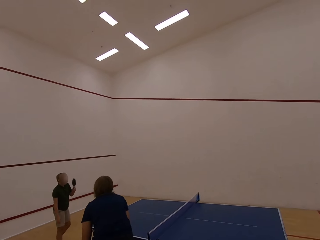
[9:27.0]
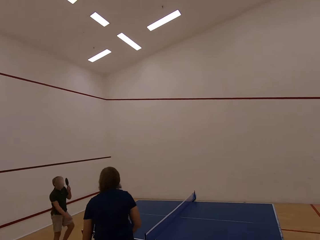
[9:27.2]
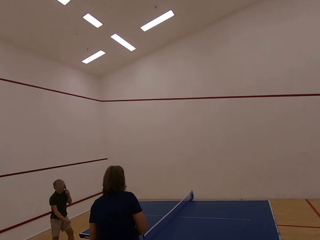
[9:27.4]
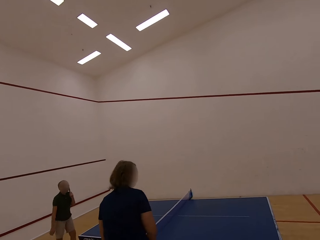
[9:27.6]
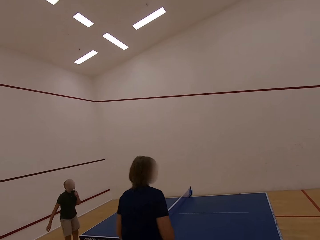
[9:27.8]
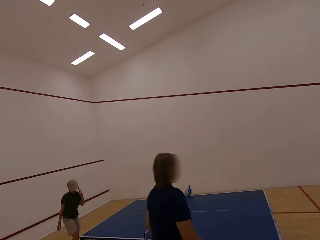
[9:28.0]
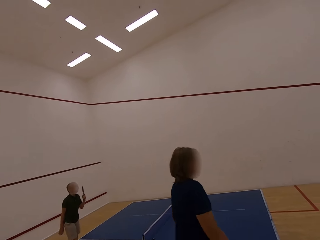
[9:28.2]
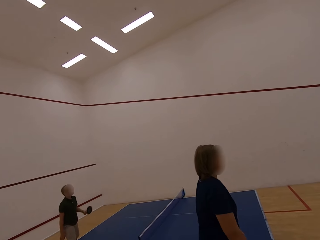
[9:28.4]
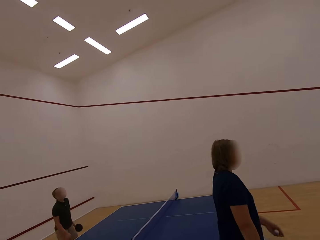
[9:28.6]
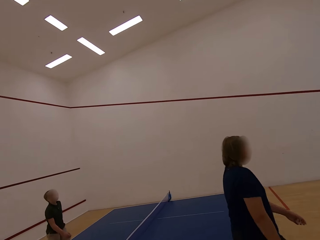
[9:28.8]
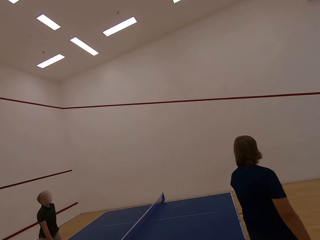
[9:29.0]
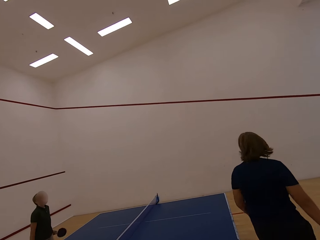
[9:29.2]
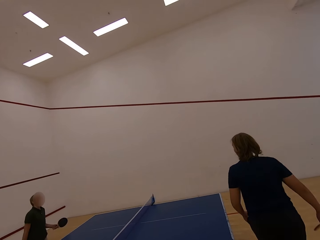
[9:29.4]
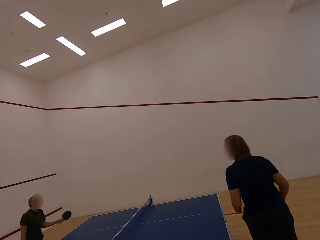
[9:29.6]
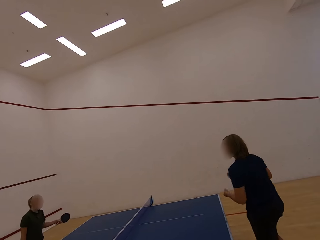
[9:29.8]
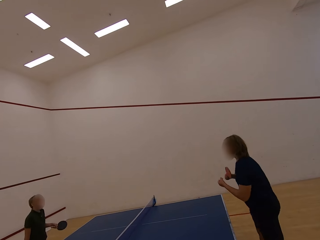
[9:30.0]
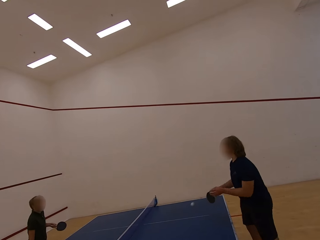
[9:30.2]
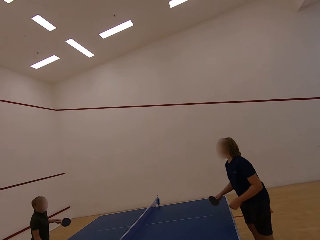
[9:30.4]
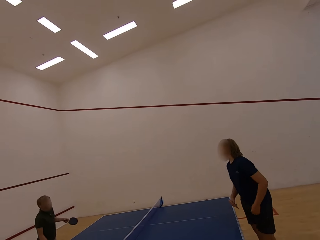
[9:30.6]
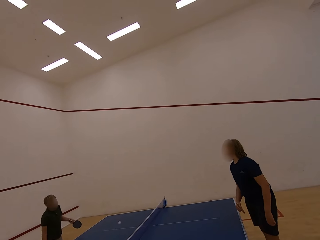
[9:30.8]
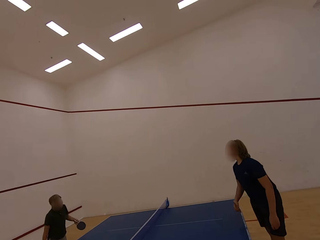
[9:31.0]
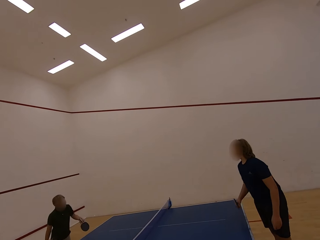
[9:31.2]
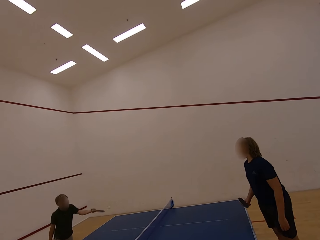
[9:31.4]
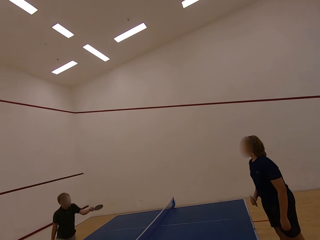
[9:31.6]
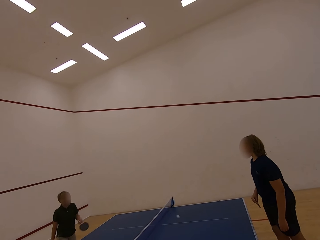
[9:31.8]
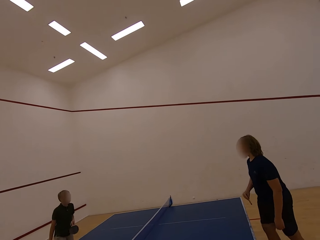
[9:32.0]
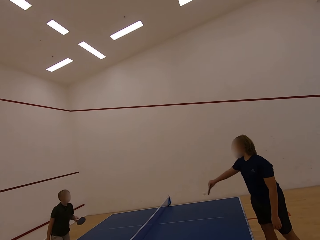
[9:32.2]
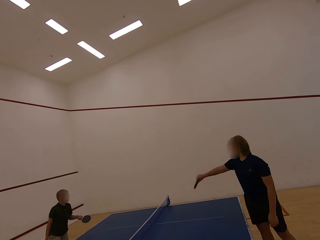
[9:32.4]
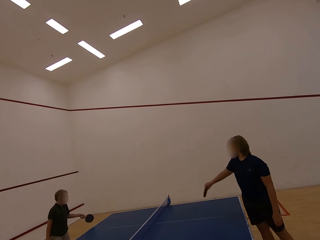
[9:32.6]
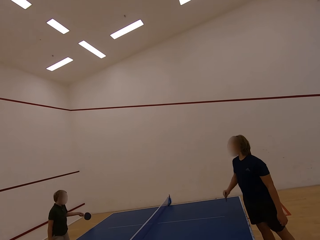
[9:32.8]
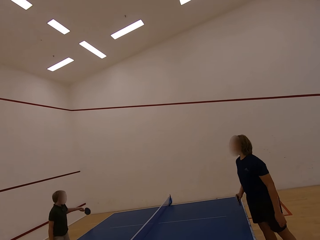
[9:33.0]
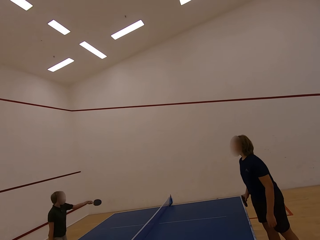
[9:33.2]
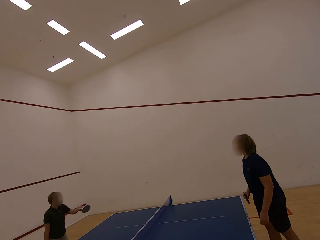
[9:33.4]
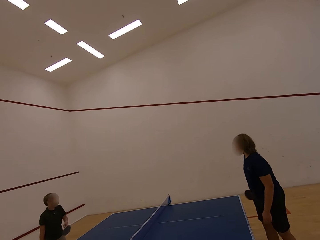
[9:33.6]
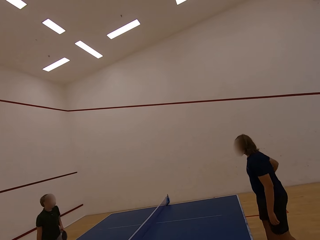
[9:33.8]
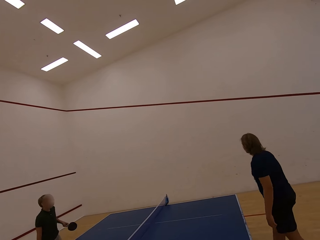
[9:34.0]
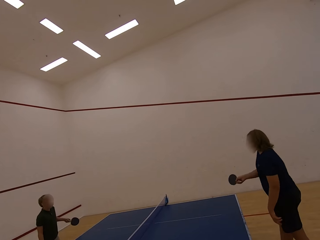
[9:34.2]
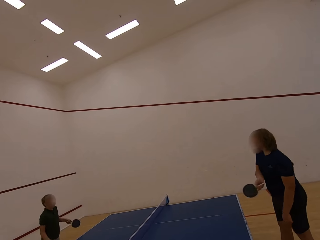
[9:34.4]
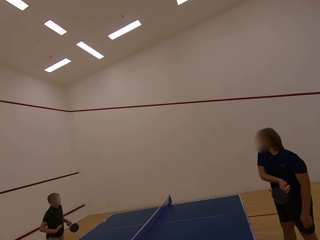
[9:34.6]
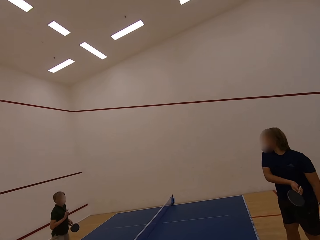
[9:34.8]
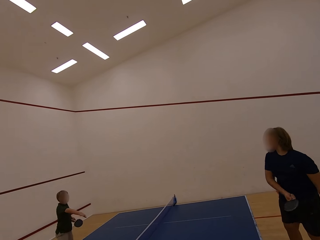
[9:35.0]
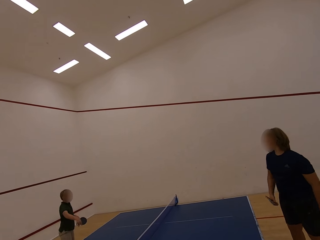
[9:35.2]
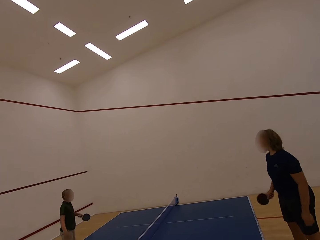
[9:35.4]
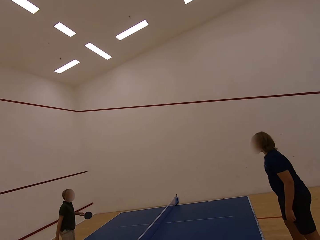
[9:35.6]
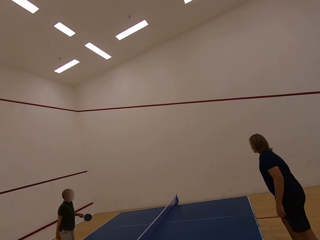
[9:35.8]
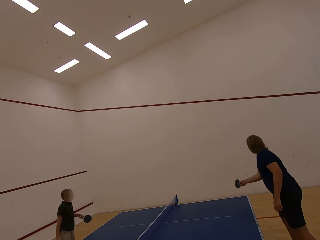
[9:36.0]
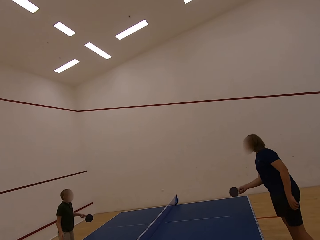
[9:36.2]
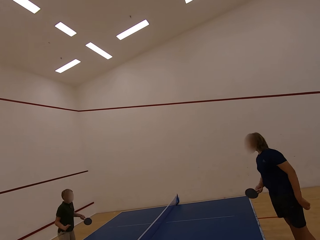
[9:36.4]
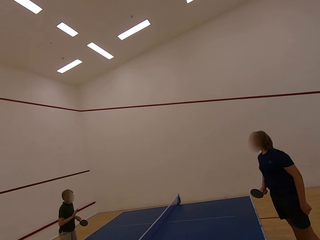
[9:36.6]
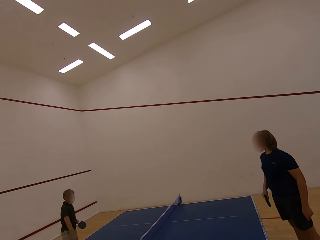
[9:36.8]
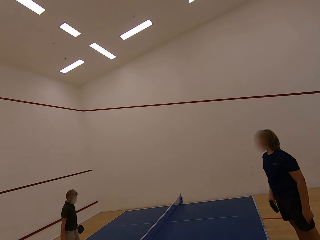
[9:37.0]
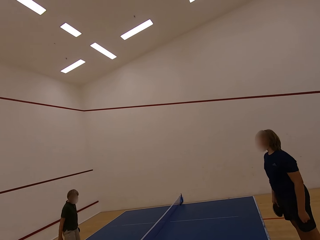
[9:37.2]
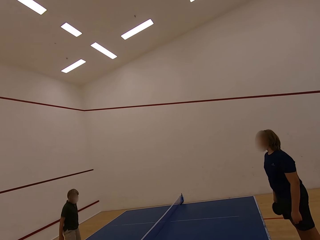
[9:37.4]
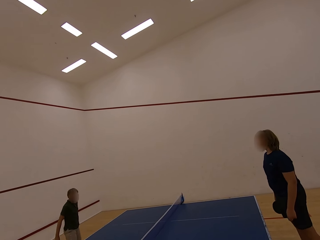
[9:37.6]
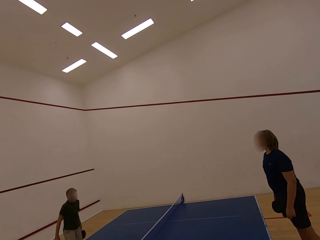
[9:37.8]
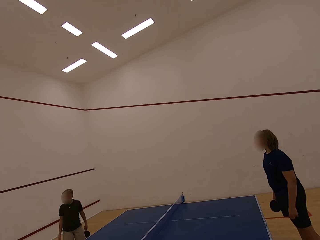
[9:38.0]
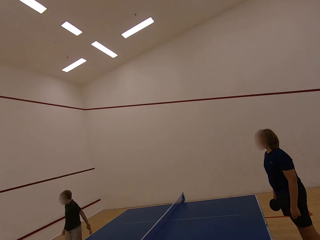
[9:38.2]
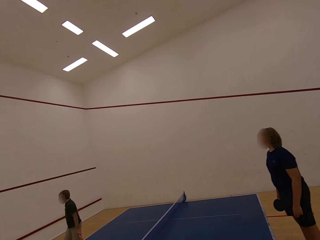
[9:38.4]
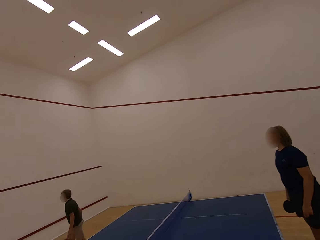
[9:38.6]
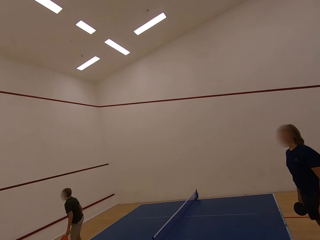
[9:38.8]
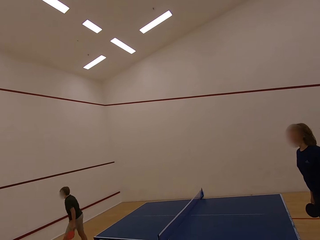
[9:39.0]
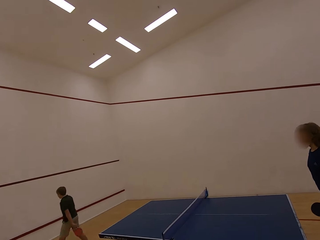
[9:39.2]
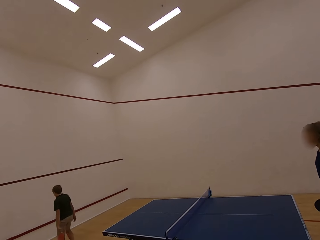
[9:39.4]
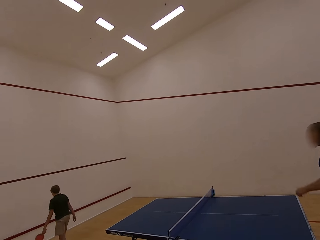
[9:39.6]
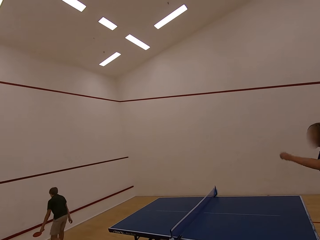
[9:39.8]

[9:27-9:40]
A man walks in the room. A lady walks in the room. The lady plays the table tennis and hits the ball towards the man. The man plays the table tennis. The man hits the ball towards the lady. The lady hits the ball towards the man. The man hits the ball towards the lady. The lady hits the ball towards the man. The man hits the ball towards the lady. The lady hits the ball towards the man. The man follows the ball and walks in the room.

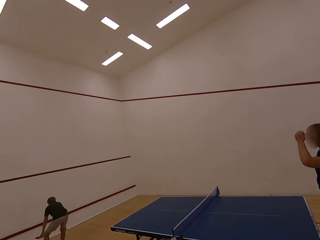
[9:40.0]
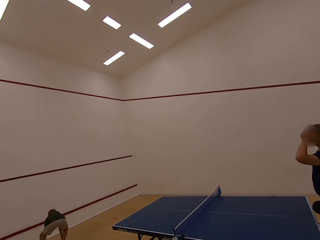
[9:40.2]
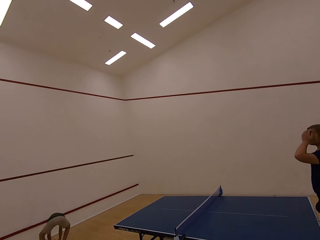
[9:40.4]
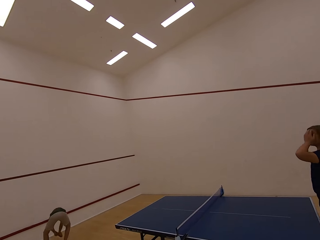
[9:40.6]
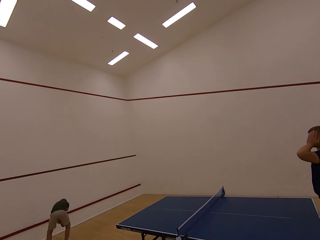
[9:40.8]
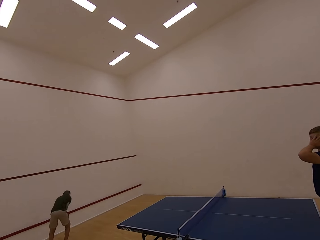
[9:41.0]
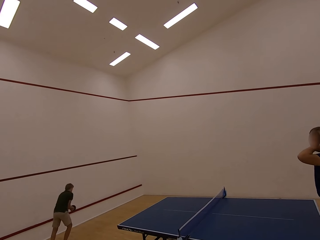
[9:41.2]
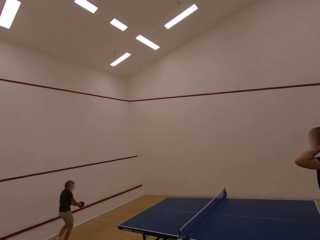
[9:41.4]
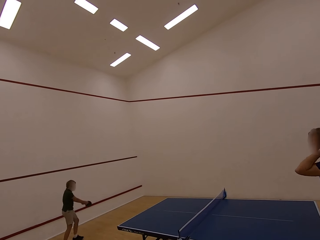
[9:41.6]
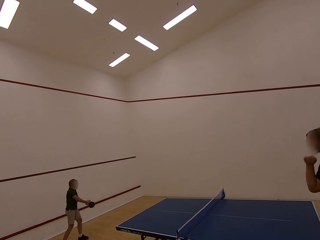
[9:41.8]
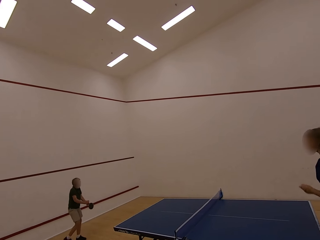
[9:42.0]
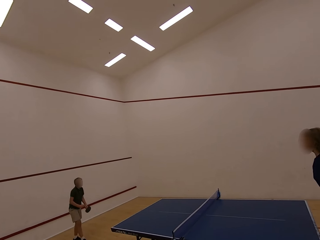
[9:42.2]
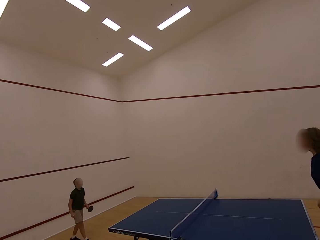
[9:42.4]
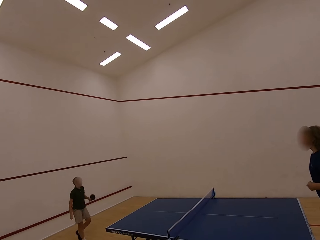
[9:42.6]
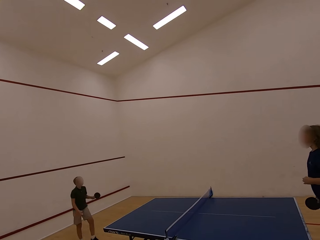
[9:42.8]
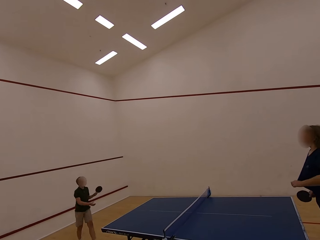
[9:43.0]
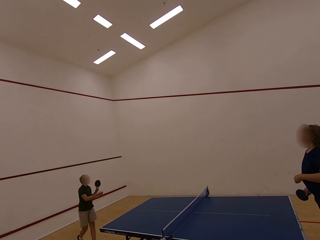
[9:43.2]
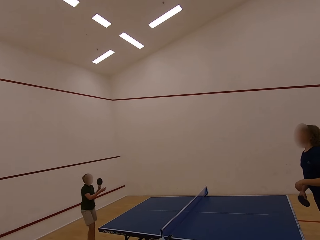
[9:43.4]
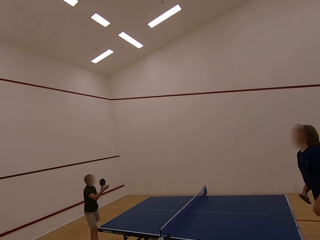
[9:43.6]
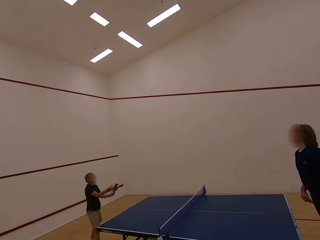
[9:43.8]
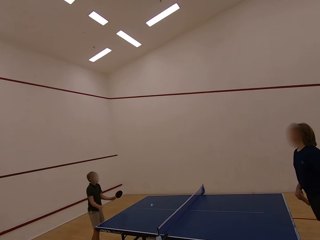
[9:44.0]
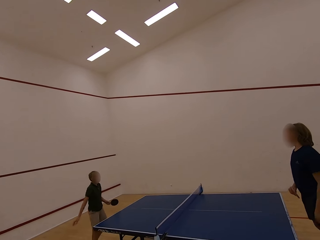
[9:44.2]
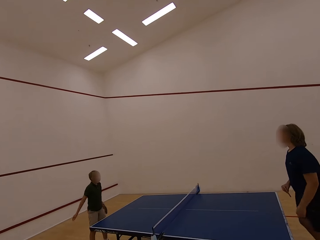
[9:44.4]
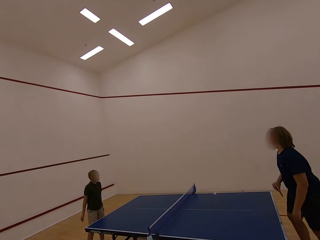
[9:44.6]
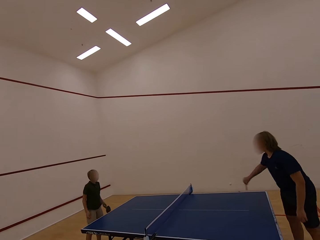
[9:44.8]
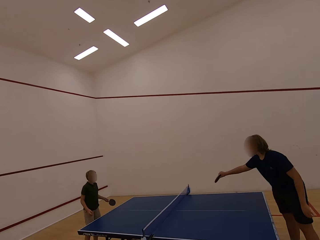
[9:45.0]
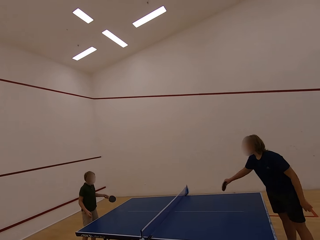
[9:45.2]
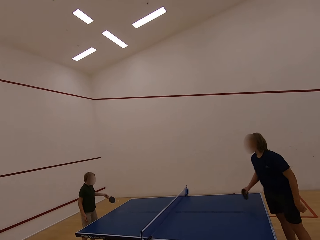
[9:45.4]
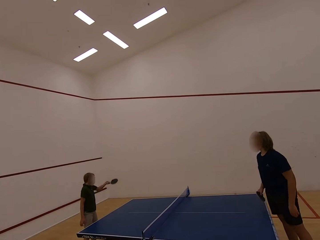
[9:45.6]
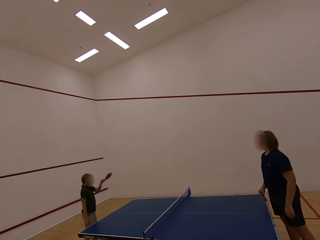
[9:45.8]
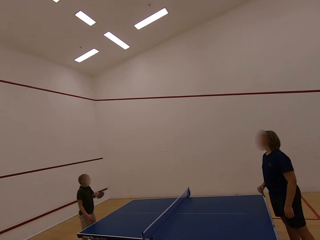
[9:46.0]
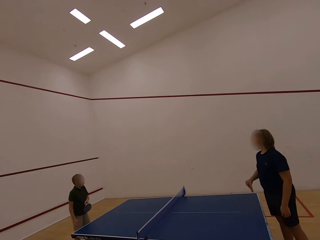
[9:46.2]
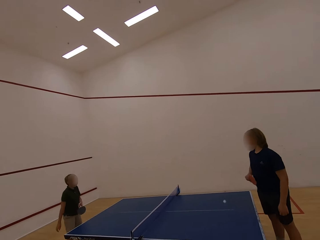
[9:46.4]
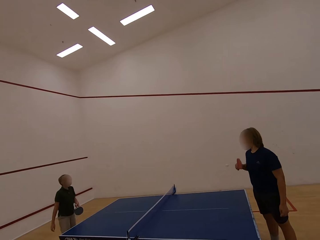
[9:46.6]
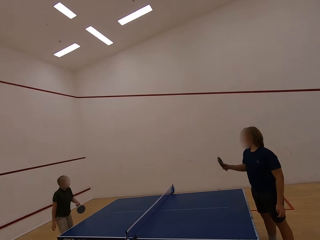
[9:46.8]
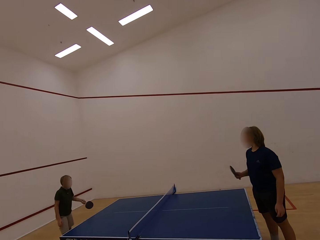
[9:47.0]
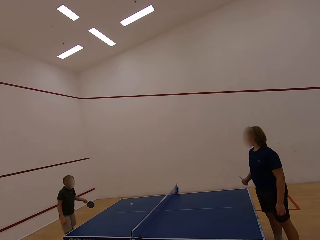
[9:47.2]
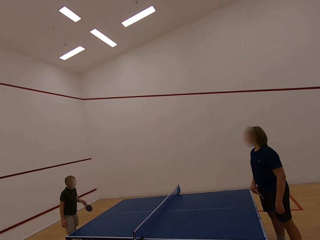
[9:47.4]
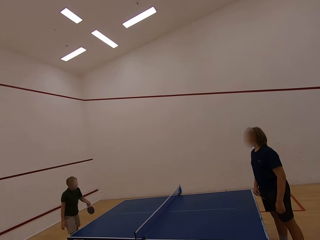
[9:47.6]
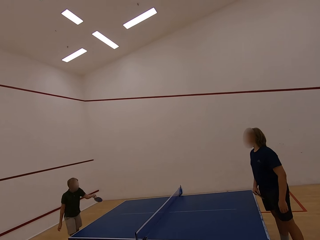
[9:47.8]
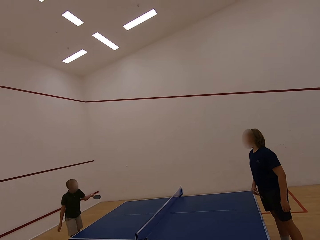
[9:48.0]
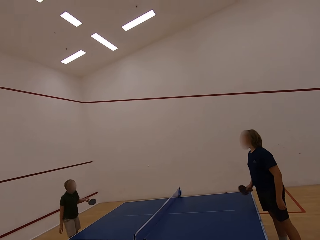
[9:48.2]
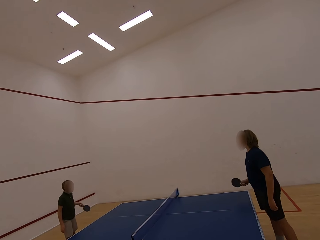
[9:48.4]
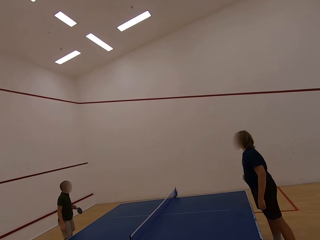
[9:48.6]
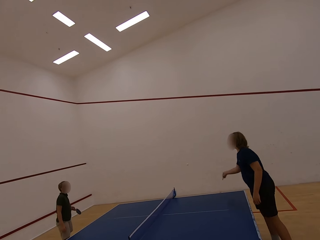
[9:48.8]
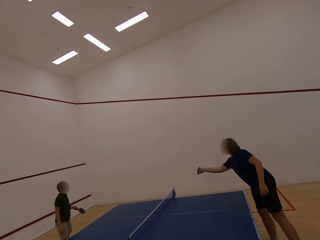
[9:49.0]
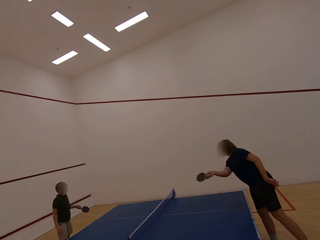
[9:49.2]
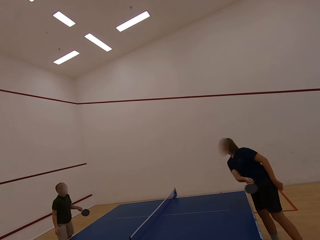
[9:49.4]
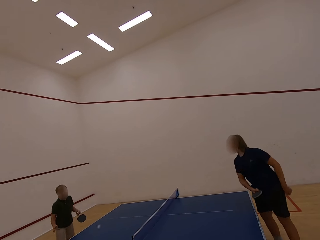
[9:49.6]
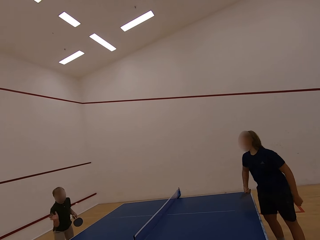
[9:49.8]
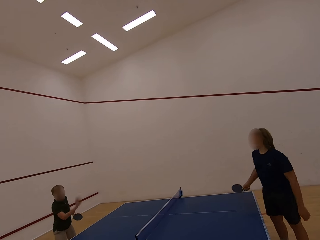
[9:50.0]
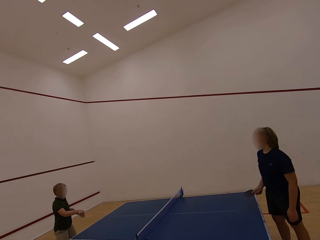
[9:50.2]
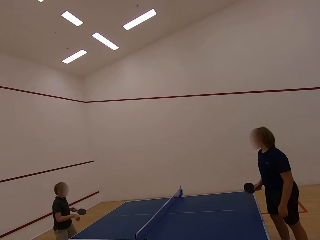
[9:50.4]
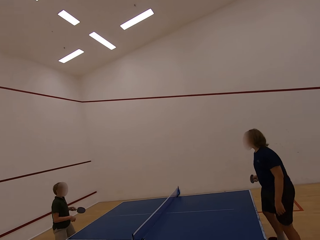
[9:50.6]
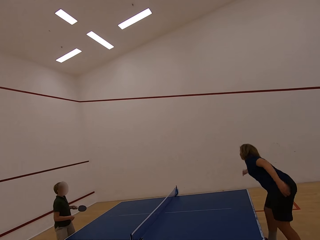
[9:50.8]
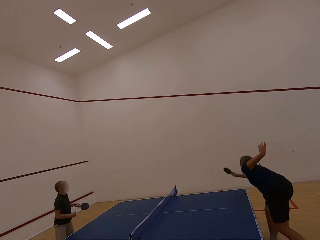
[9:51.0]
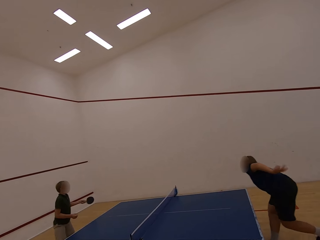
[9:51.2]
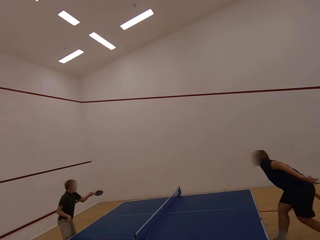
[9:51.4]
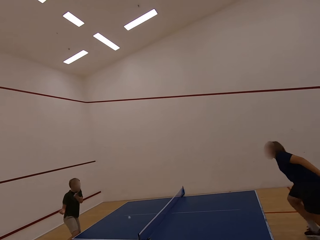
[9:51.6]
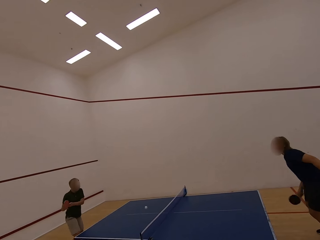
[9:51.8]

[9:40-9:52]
A lady touches something. A man picks up the ball with the left hand. The man plays the table tennis and hits the ball towards the lady. The lady plays the table tennis and hits the ball towards the man. The man hits the ball towards the lady. The lady hits the ball towards the man. The man hits the ball towards the lady. The lady hits the ball towards the man. The man hits the ball towards the lady. The lady hits the ball towards the man.
